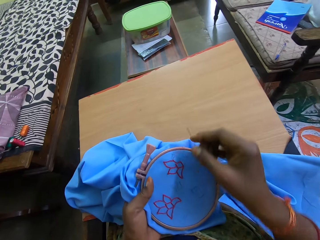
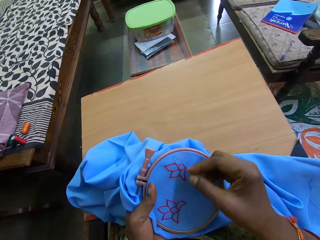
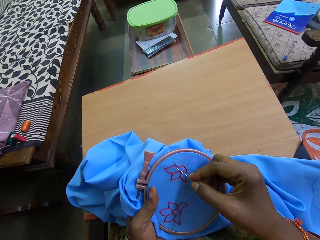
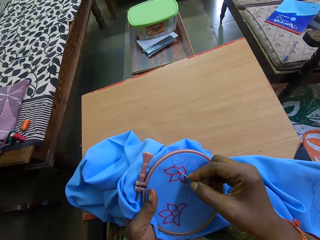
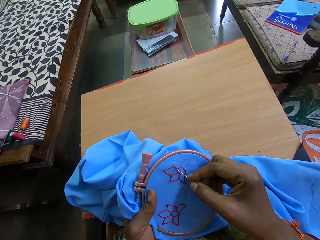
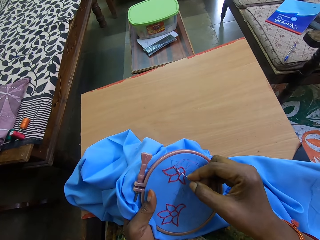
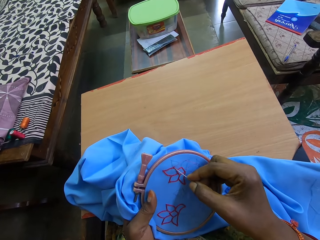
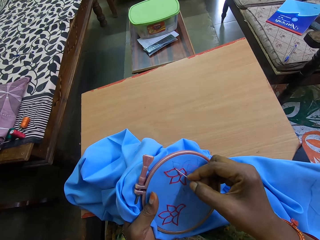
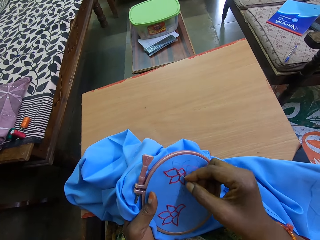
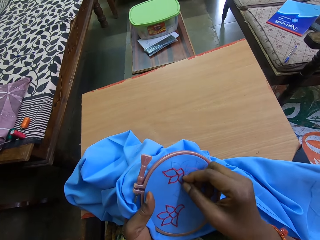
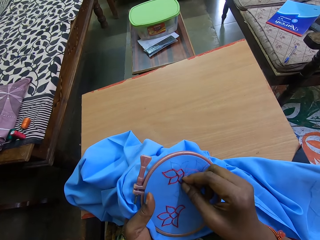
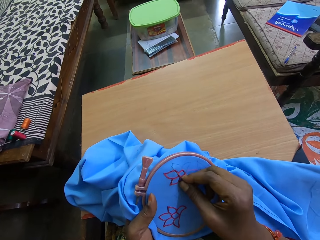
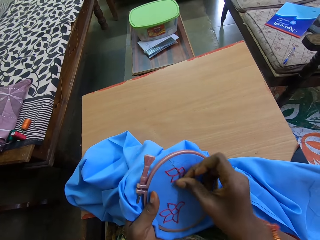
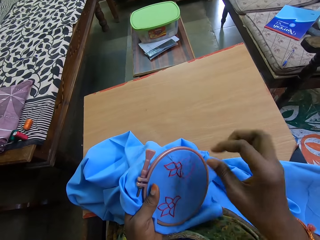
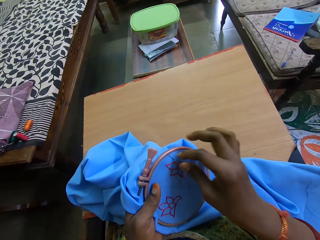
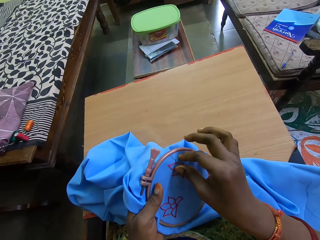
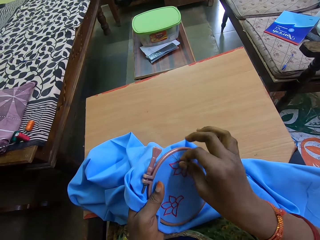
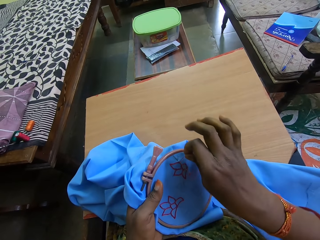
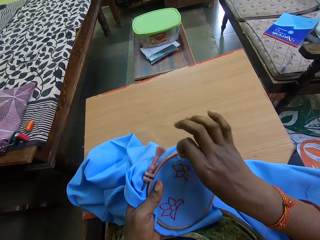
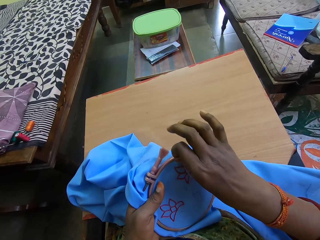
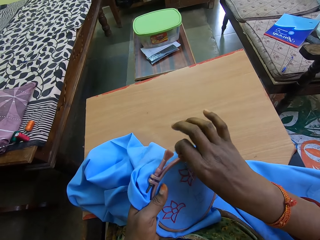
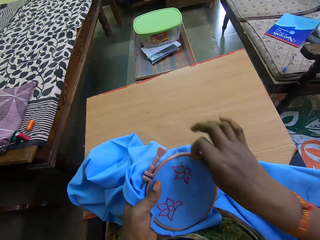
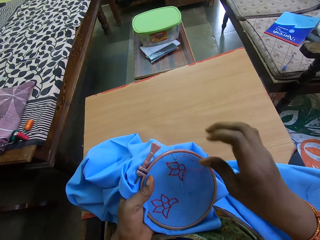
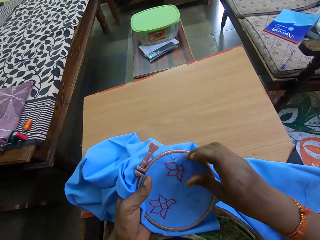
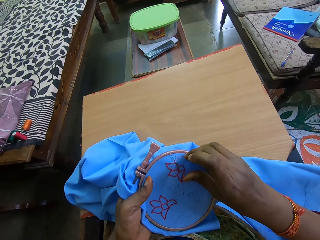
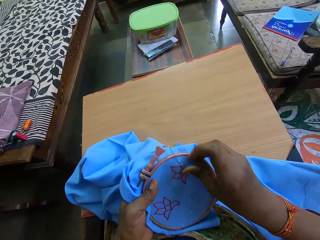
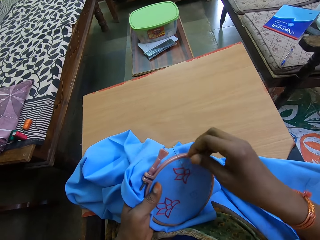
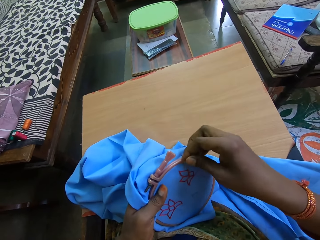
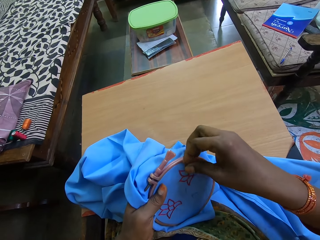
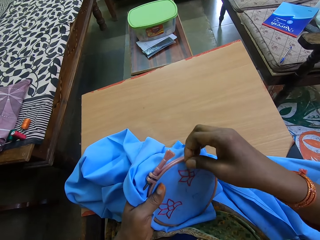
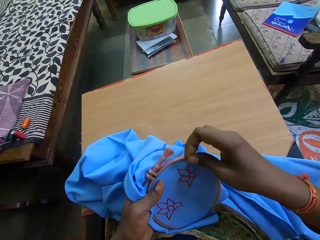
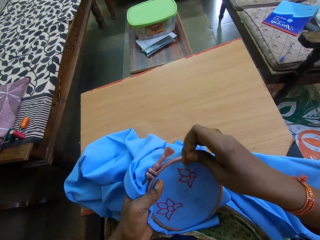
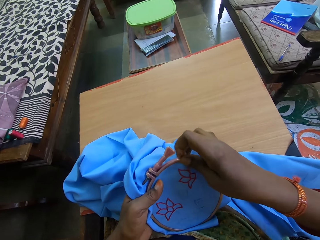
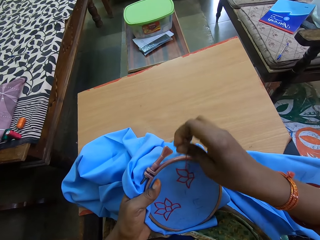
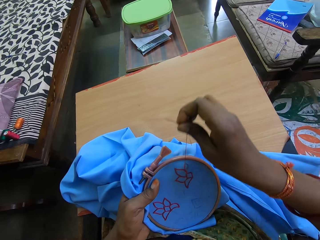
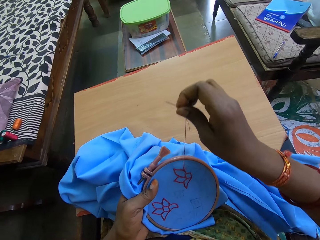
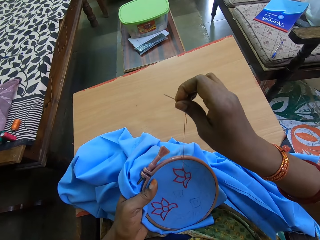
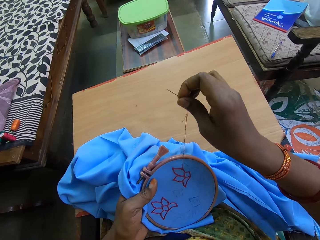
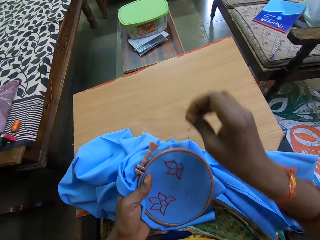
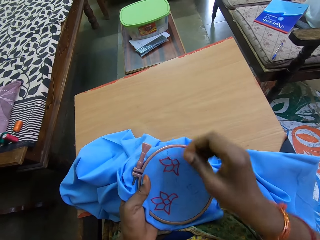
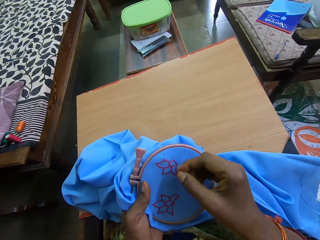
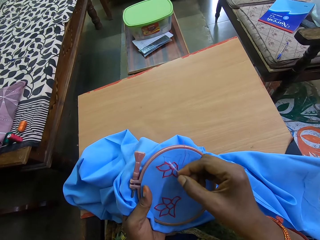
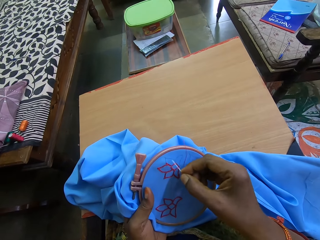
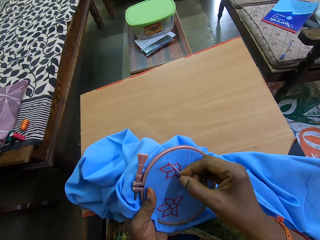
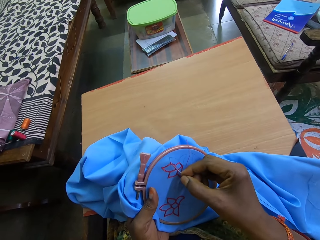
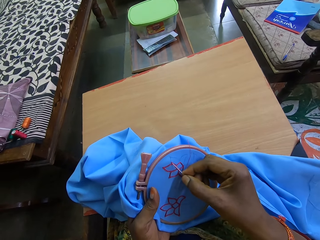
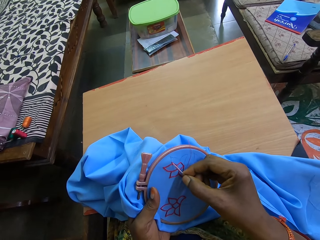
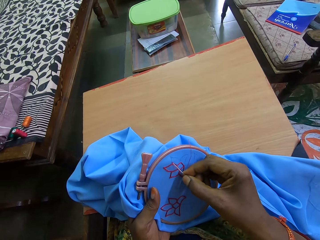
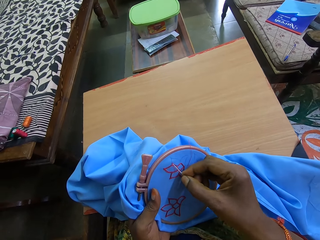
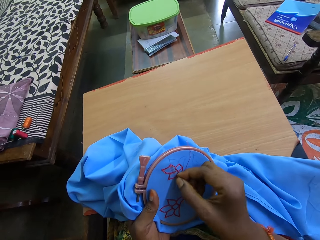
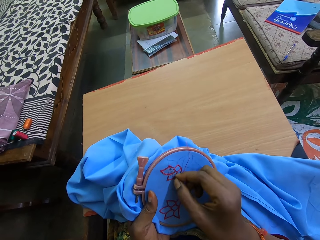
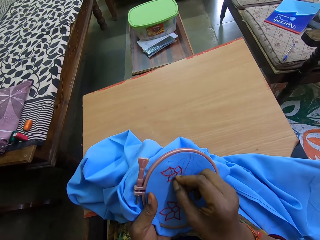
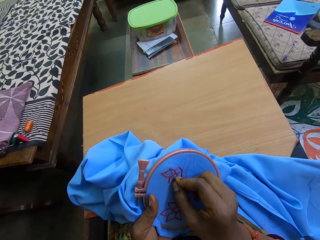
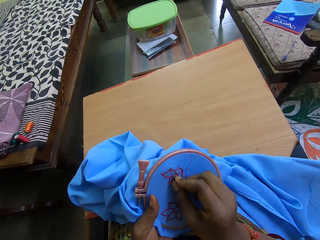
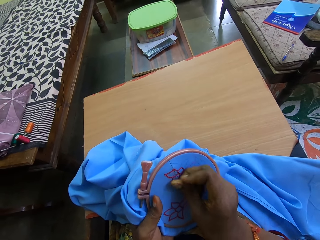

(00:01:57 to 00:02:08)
The camera wearer straightens a thread. She sews the pattern on the fabric in the embroidery hoop with the needle and thread in her right hand. She inserts the needle in the cloth. She aligns the thread on the needle. She pulls the needle in the cloth. She inserts the needle in the cloth.

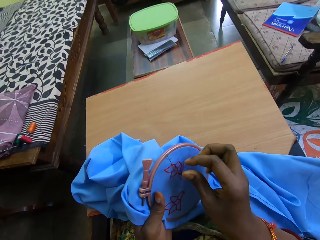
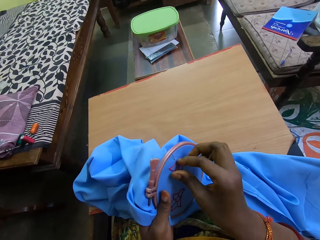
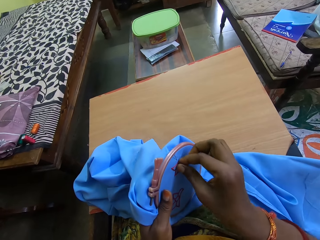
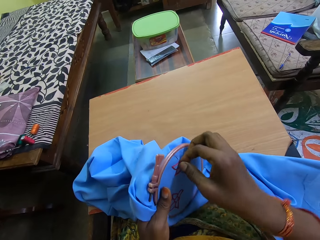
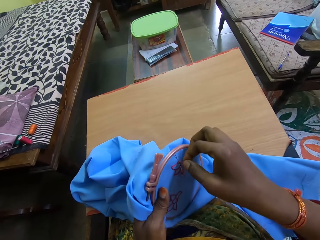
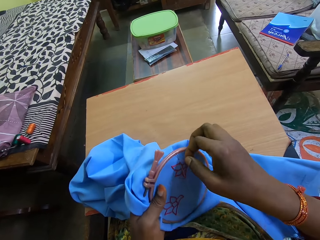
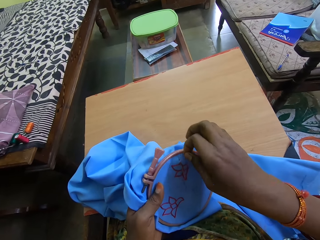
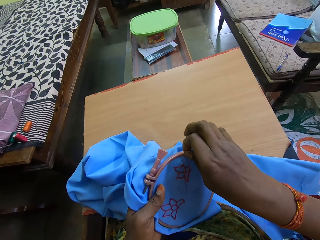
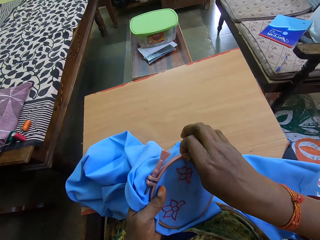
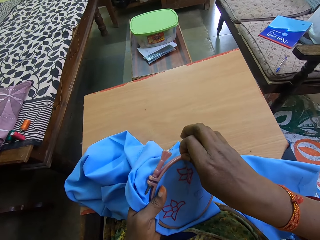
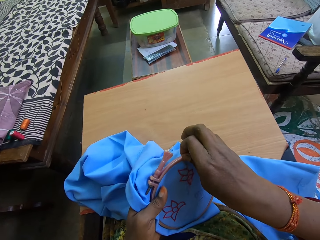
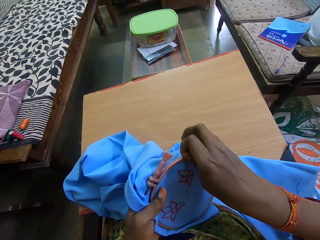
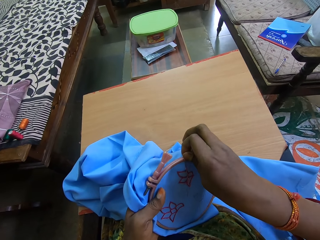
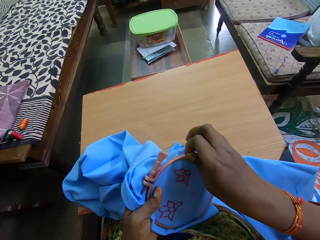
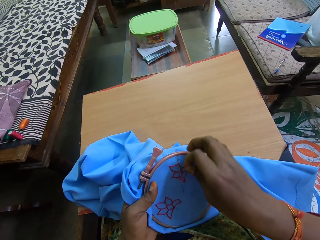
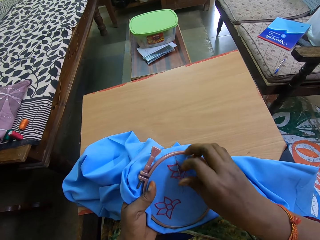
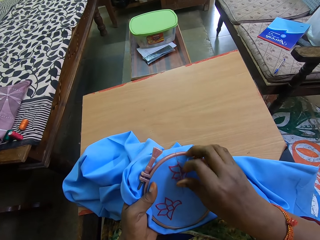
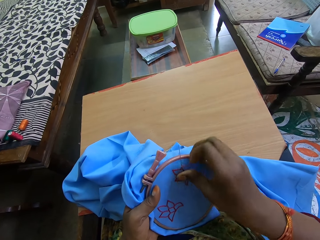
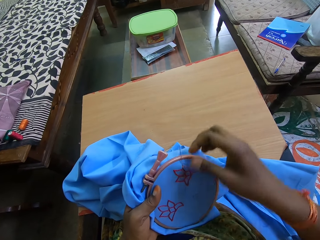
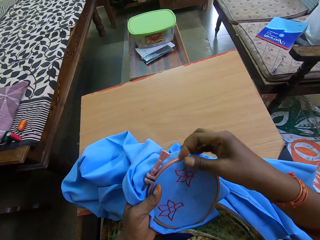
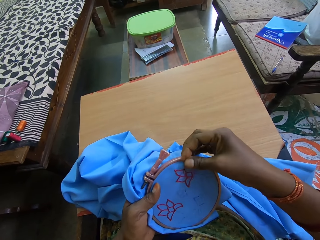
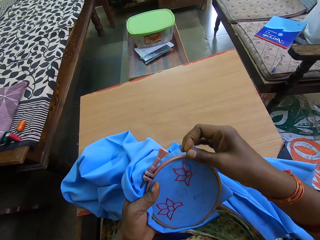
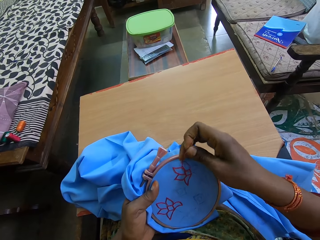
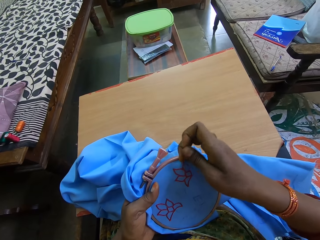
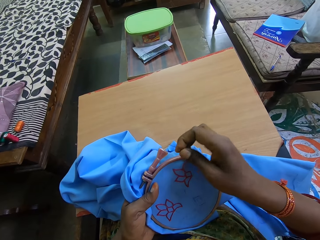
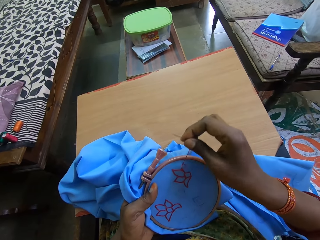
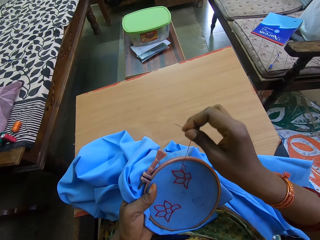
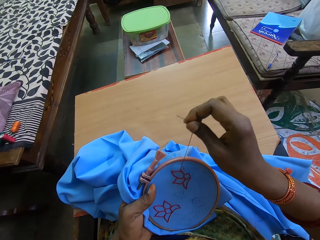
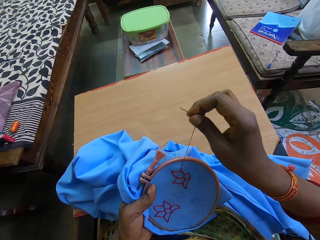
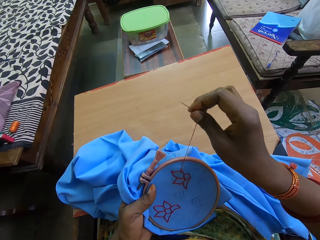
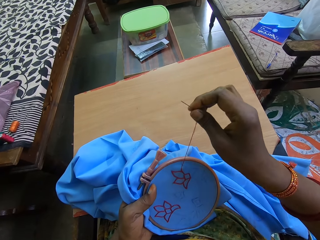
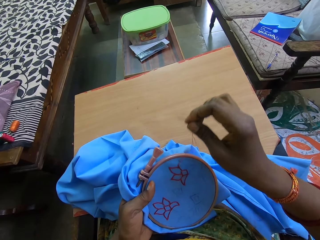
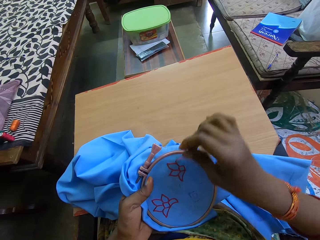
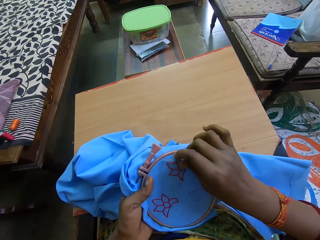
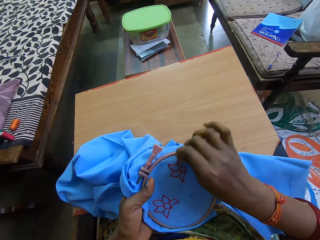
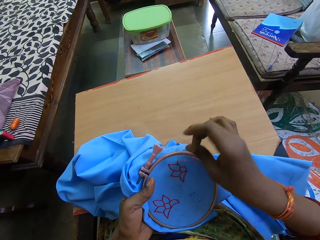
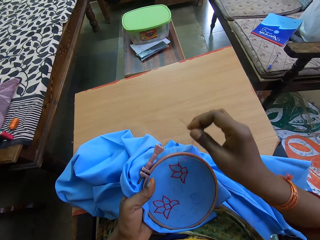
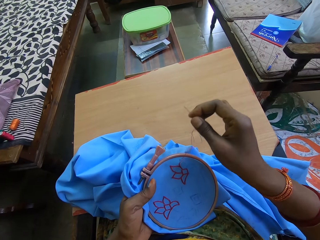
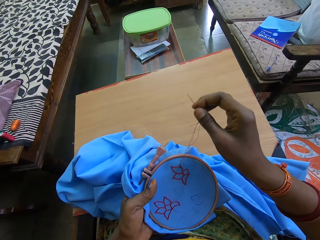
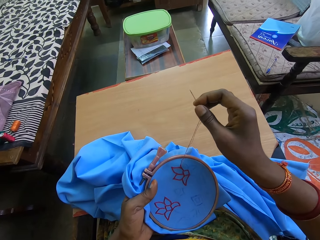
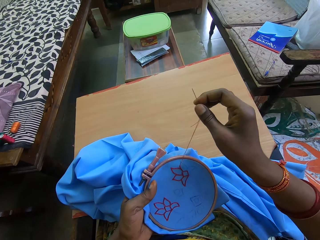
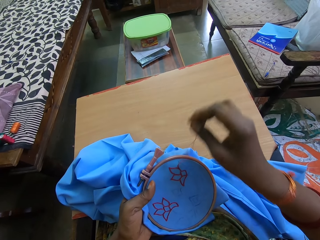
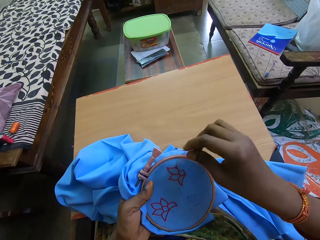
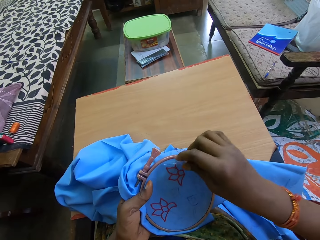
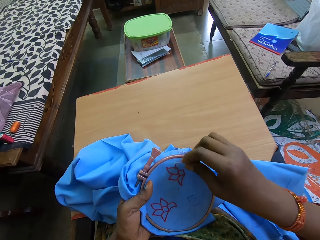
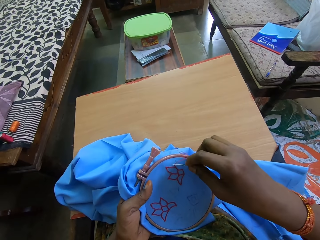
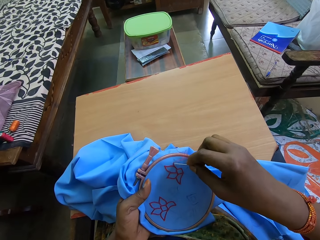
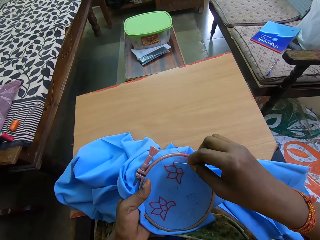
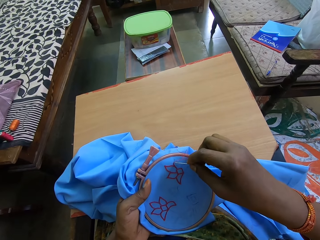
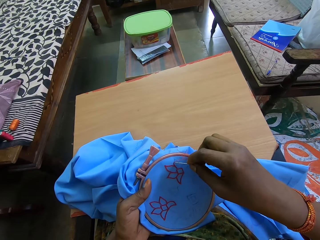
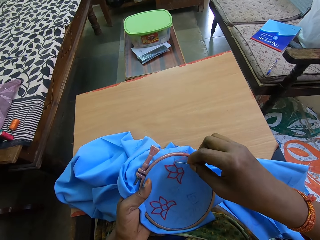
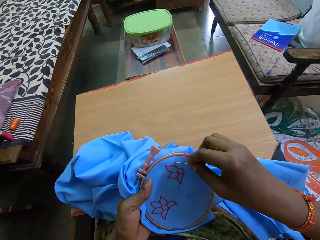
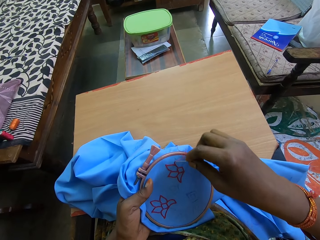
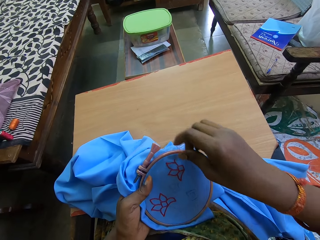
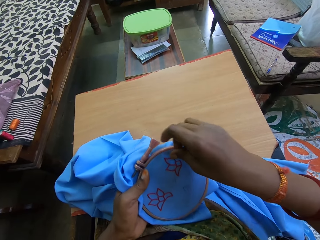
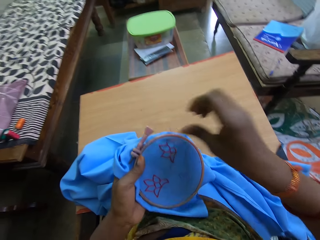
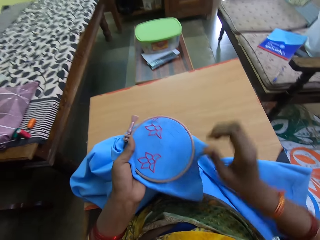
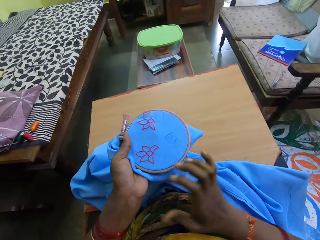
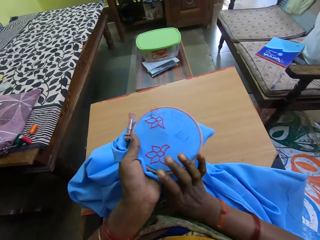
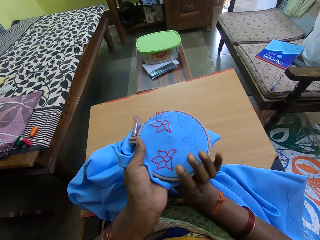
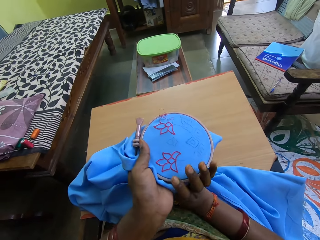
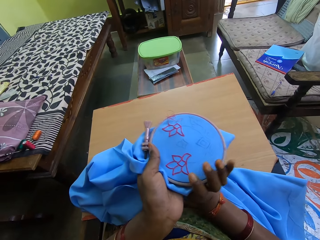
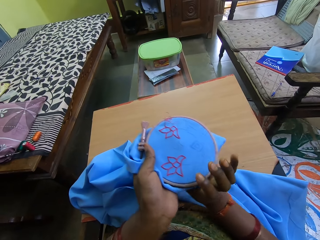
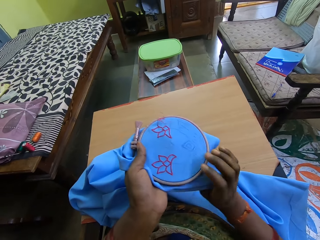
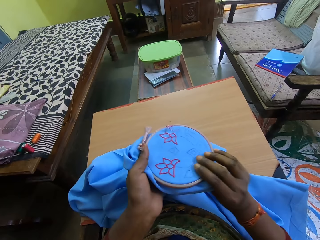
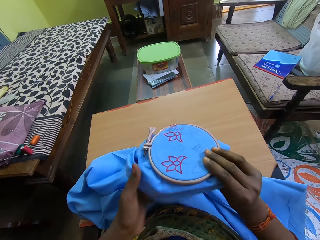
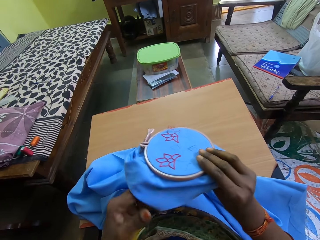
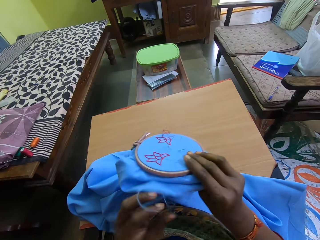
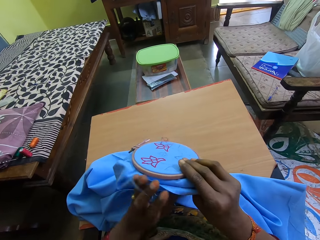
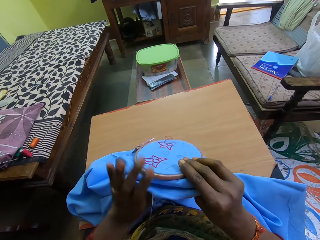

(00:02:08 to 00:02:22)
The camera wearer aligns a thread on the needle. They pull the needle in the cloth. They straighten the thread. They insert the needle in the cloth. They hold the fabric in the embroidery hoop with both hands. They align the cloth.
